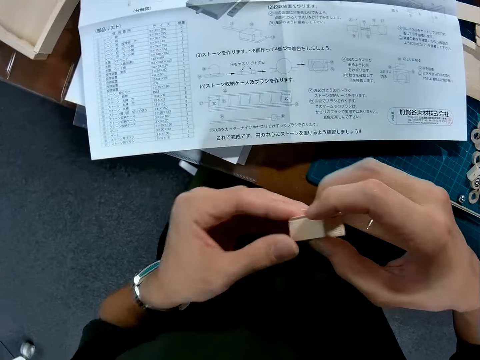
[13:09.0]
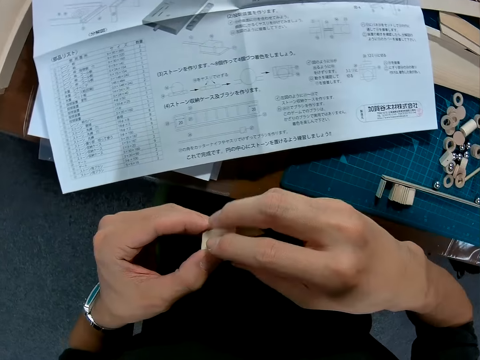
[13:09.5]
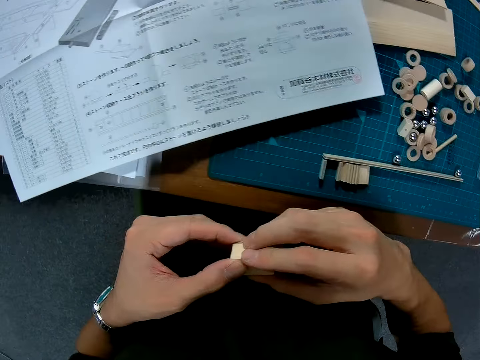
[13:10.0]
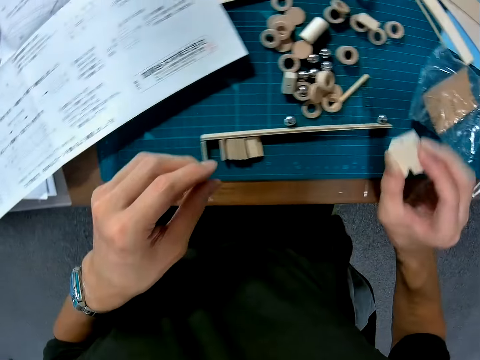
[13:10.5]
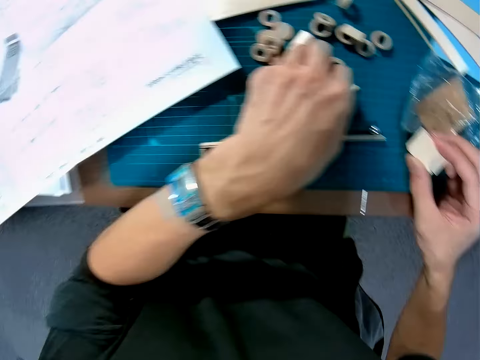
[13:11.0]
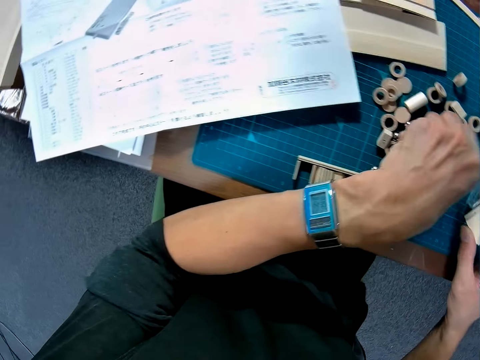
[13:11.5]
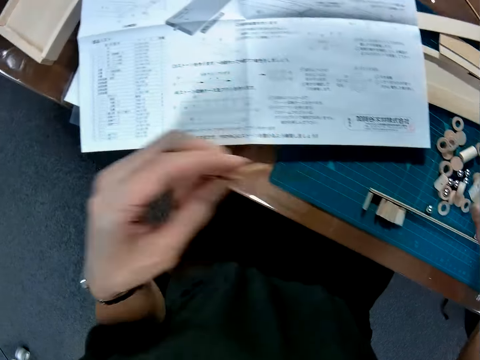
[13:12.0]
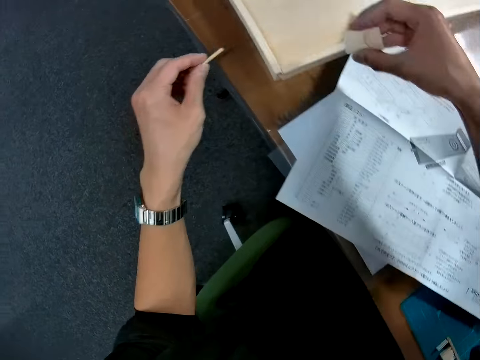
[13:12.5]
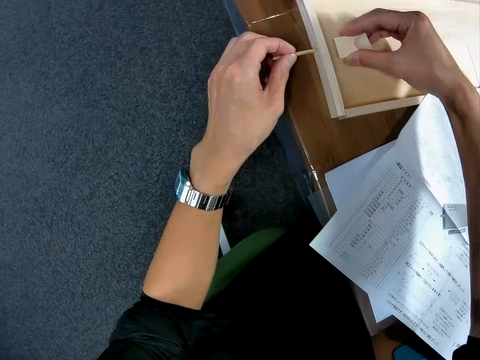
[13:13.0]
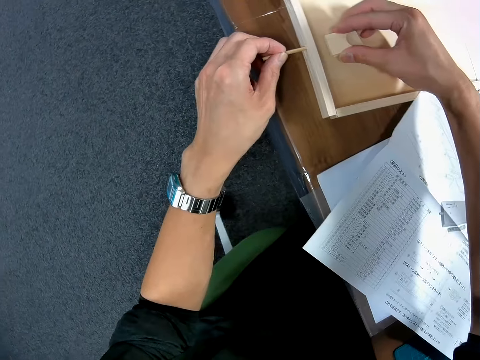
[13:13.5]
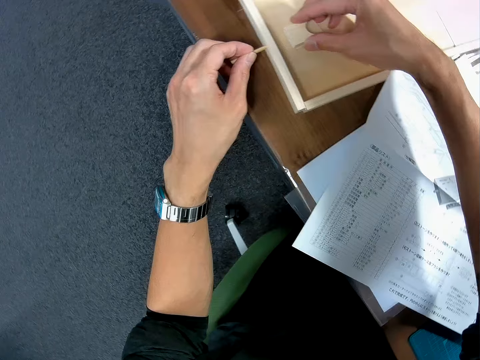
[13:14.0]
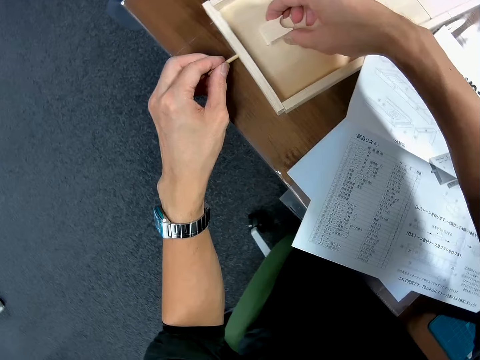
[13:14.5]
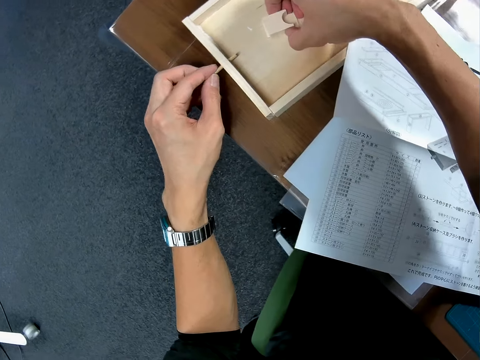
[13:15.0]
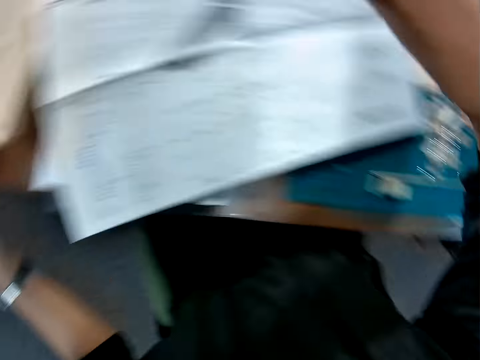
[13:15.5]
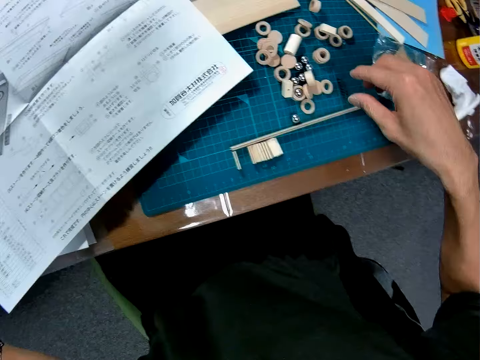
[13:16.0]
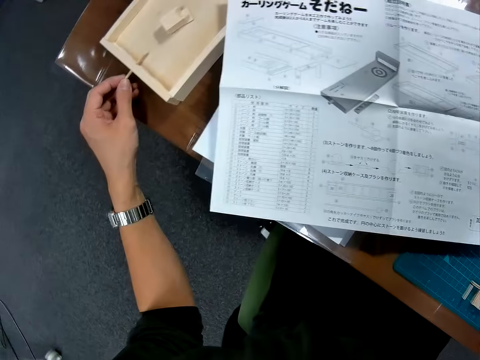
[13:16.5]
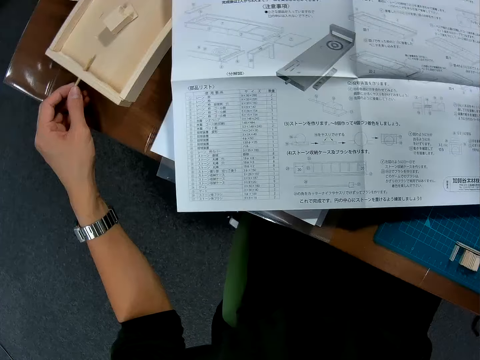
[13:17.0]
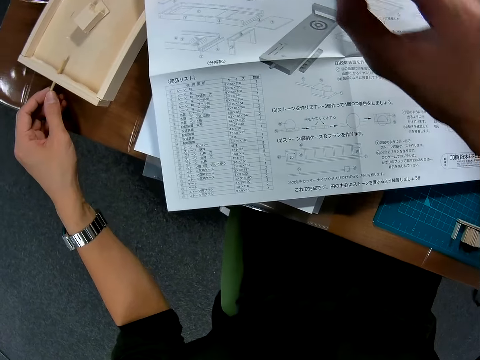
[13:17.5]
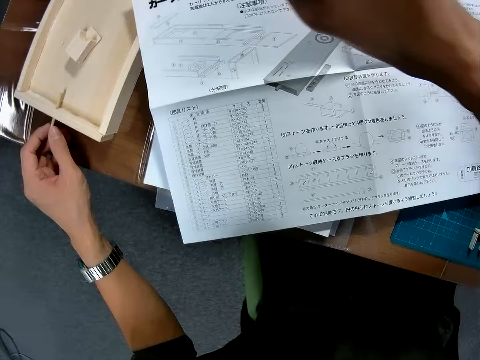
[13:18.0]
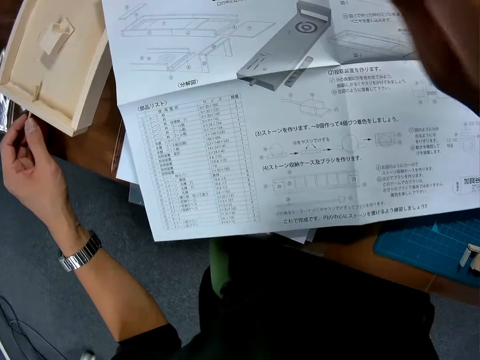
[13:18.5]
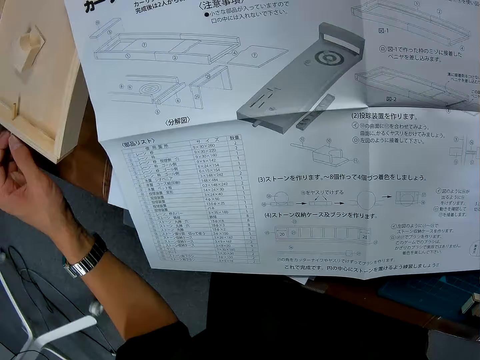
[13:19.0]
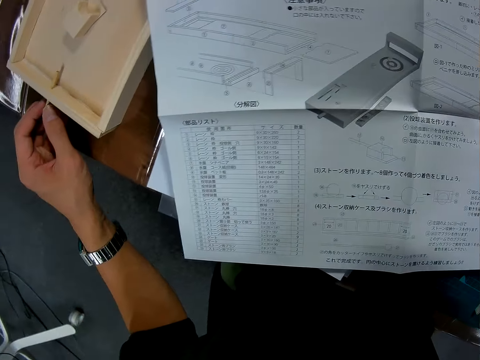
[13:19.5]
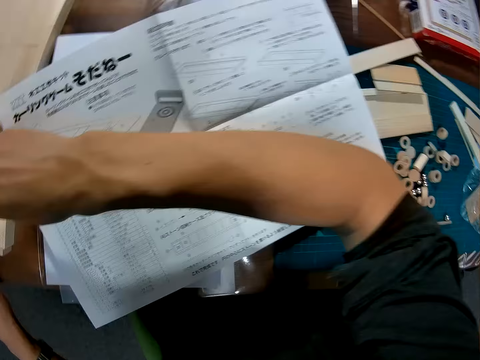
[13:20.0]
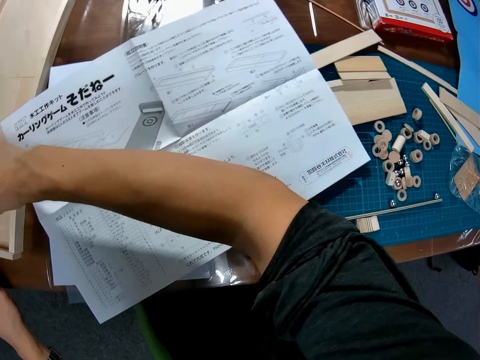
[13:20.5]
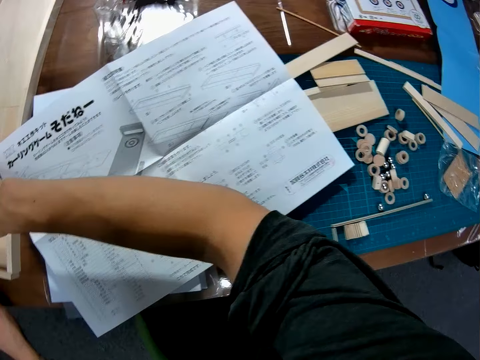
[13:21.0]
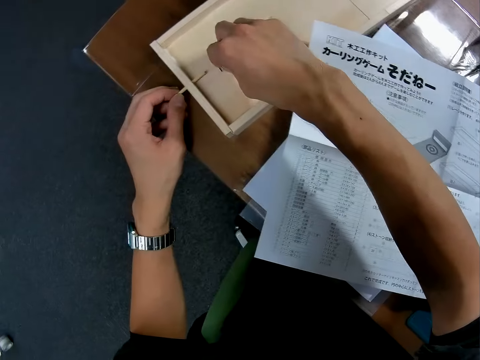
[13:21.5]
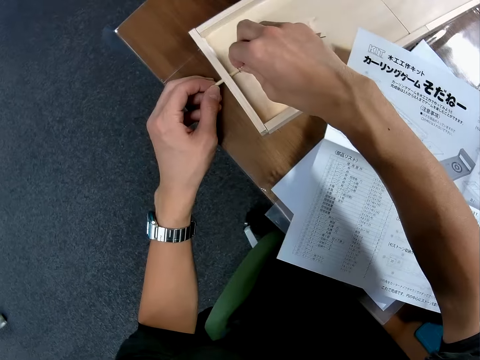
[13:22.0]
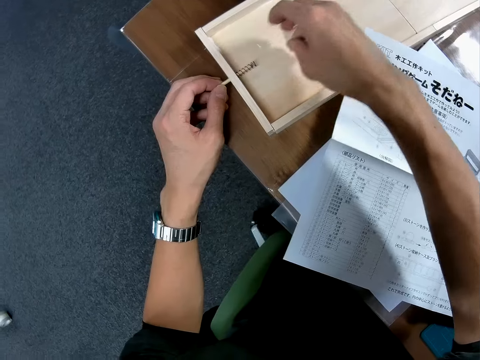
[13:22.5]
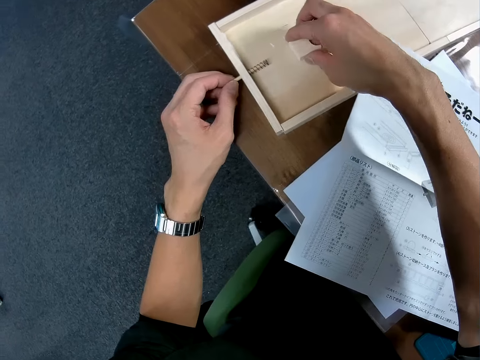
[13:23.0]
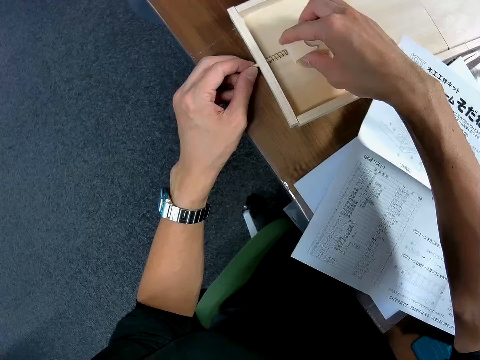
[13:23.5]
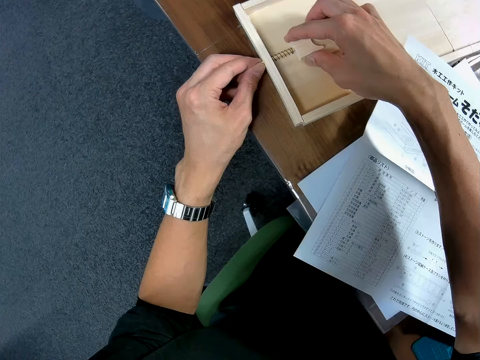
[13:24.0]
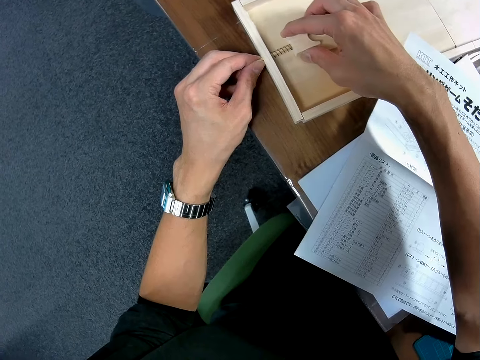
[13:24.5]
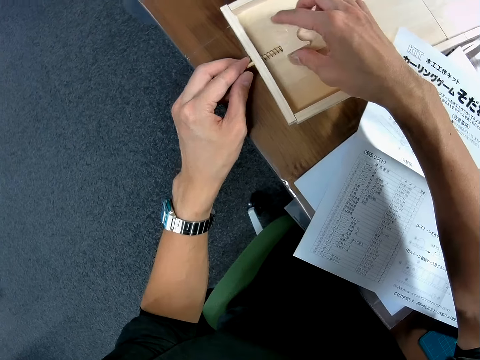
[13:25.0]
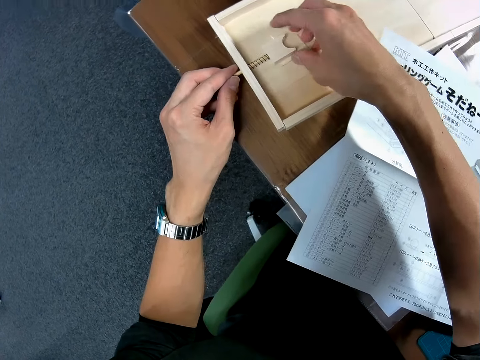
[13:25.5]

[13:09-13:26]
The camera wearer picks up a small wood on the table. He places the pieces of wood on the board. He inserts the small wood in the hole on the wood on the table. He lifts his hands from the board. He picks up the spring on the table. He looks around the table. He inserts the spring on the small wood. He fixes the piece of wood on the board. He inserts the small wood in the wooden craft. He fixes the two pieces of wood.

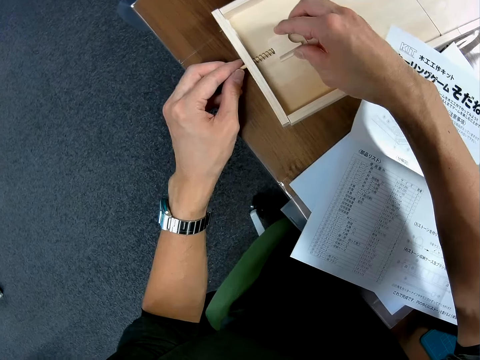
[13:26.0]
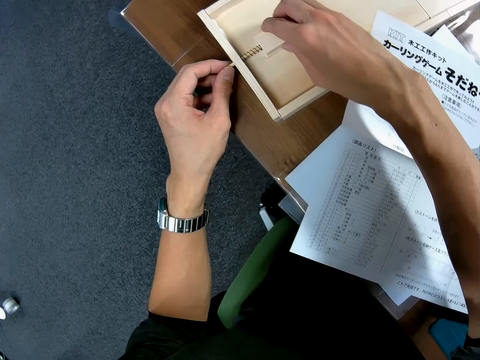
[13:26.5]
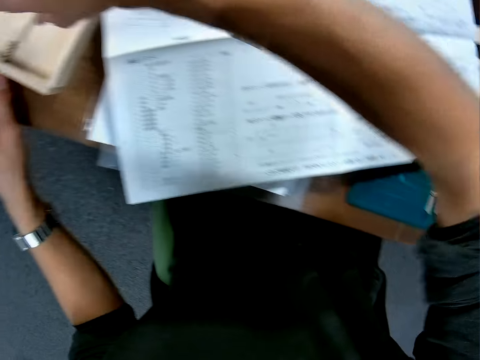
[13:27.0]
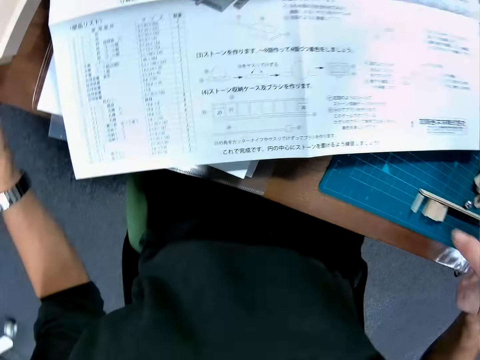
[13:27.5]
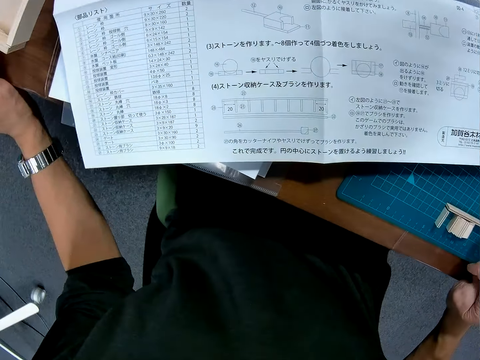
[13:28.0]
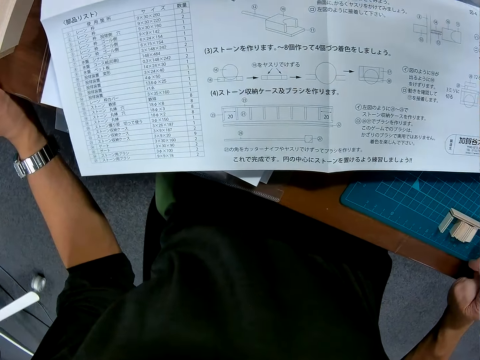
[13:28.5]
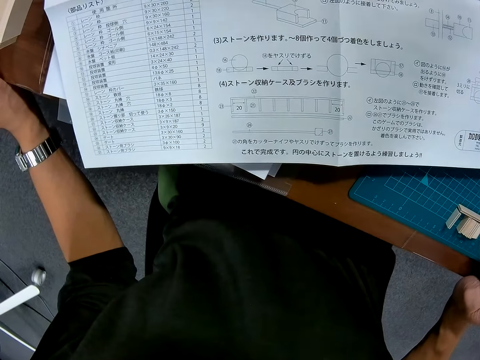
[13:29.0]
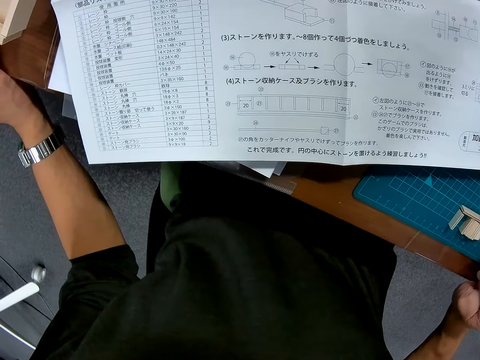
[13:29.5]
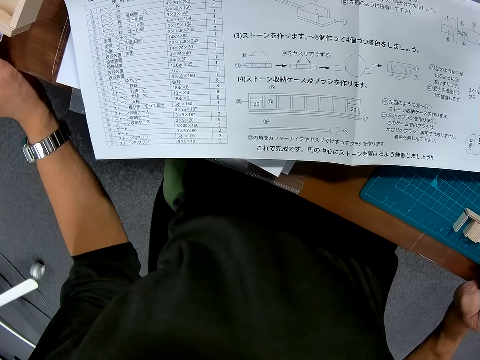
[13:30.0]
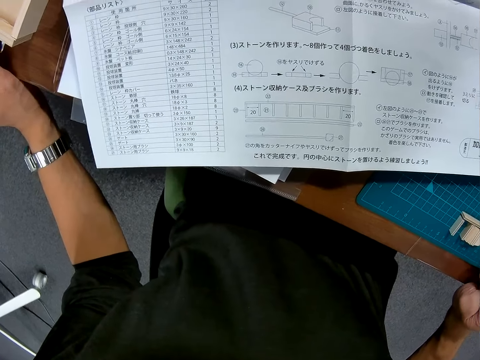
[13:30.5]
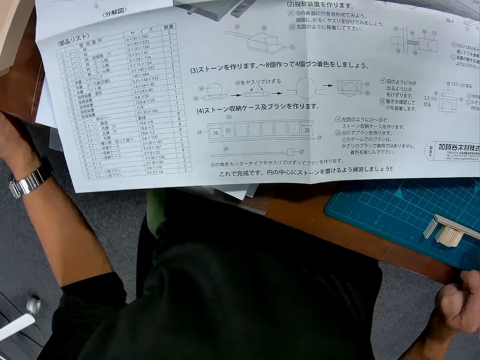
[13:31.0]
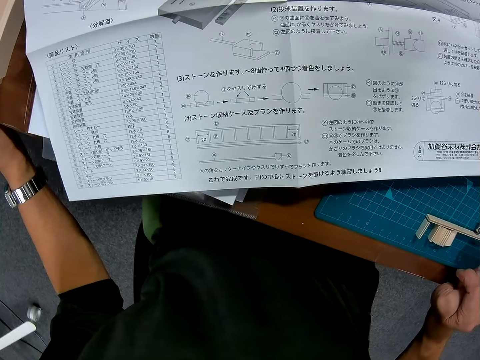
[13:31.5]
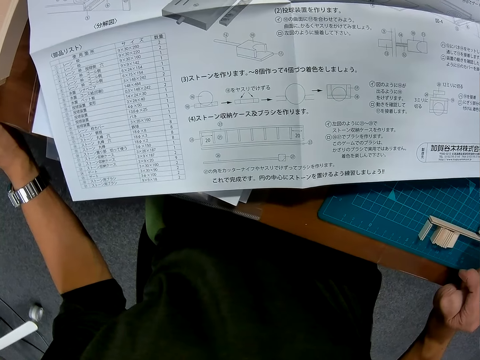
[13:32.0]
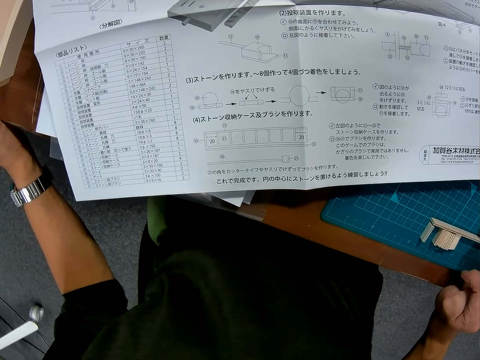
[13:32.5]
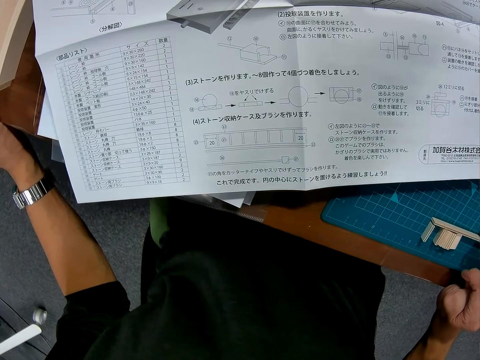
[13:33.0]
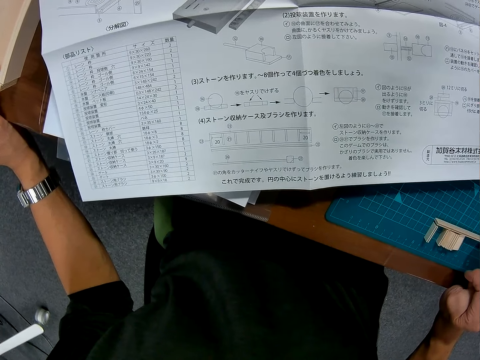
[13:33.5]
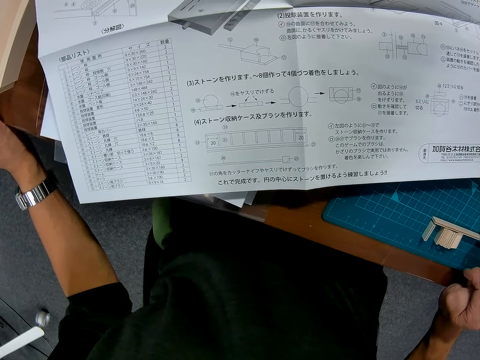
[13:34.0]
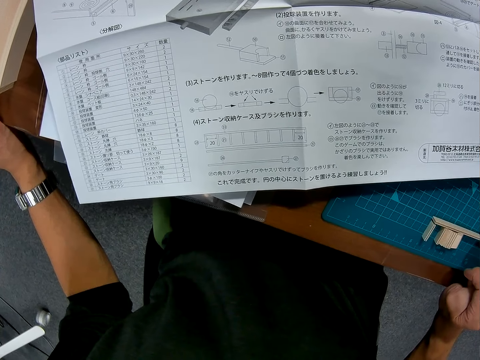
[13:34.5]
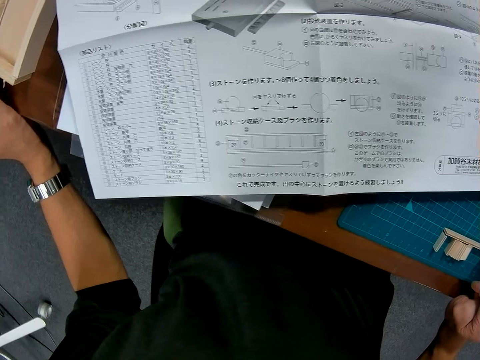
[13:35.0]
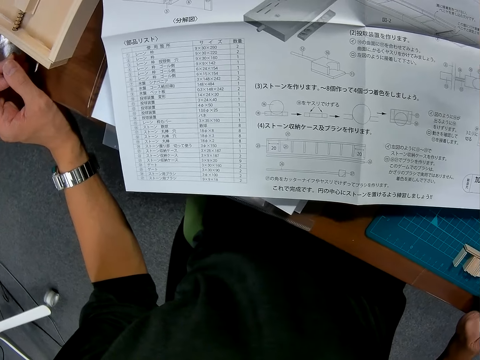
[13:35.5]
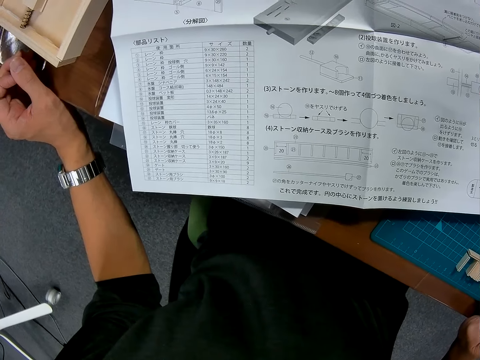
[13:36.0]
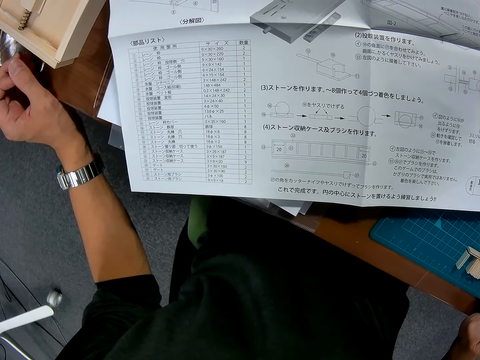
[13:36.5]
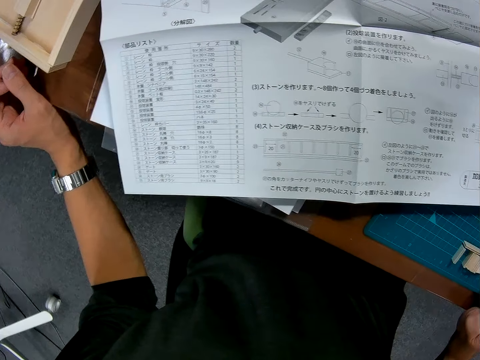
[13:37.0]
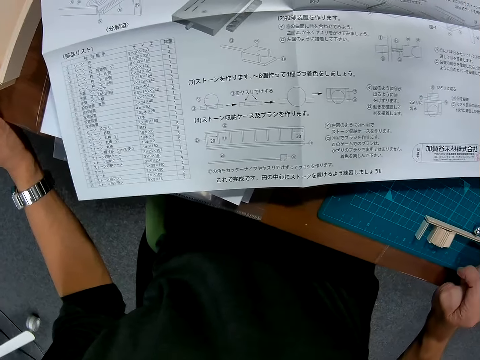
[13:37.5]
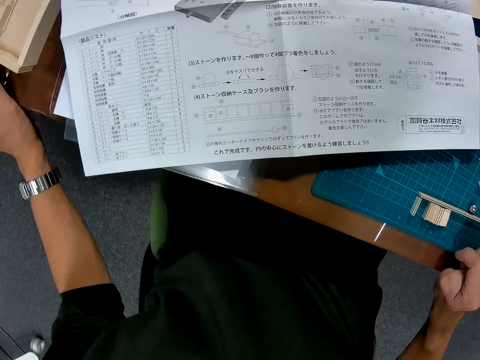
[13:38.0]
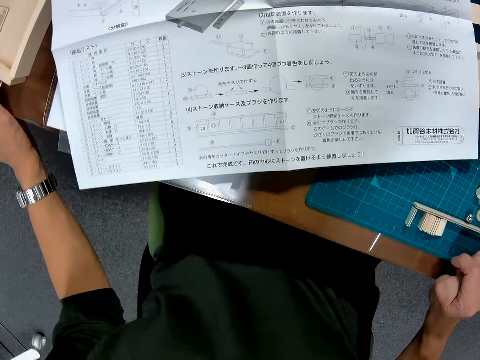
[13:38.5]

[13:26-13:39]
The camera wearer lifts his hand from the board. He looks around the table.
